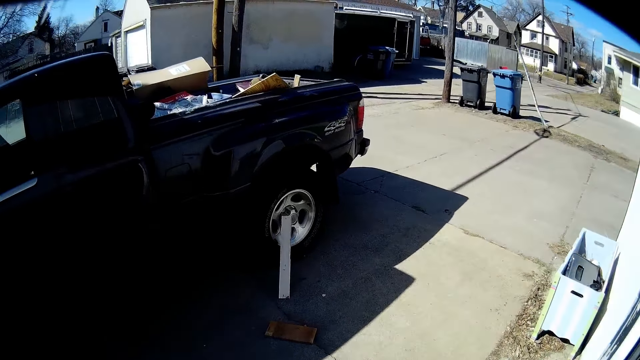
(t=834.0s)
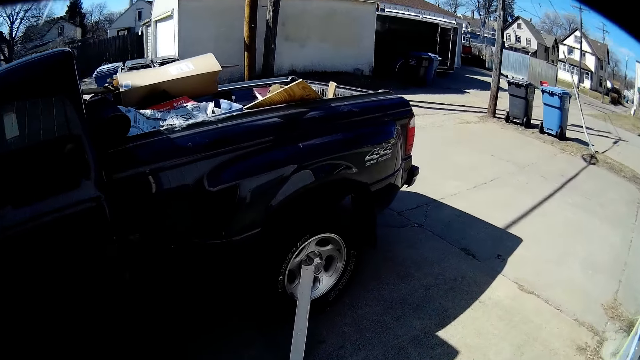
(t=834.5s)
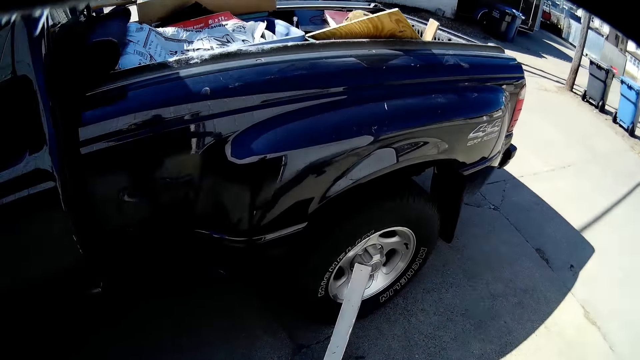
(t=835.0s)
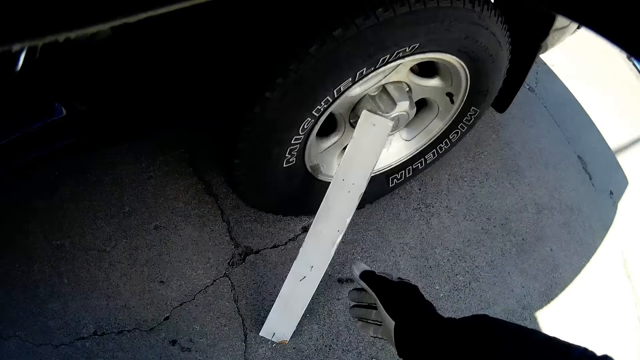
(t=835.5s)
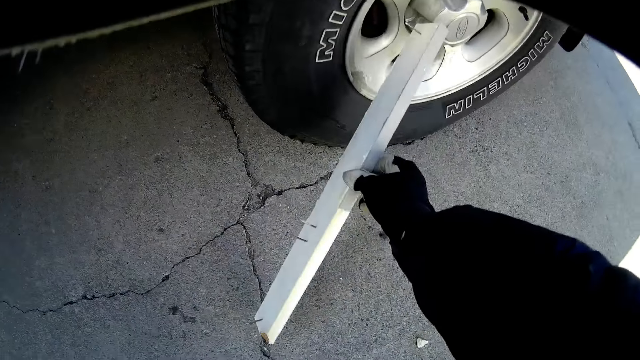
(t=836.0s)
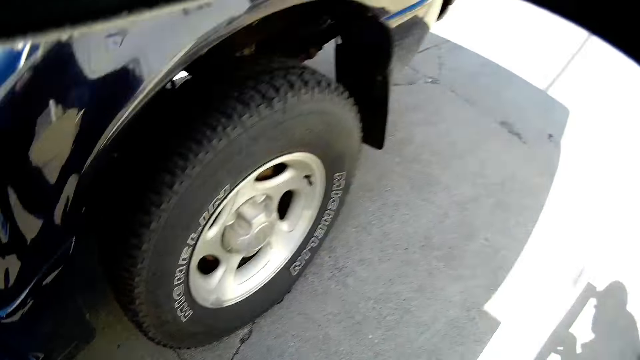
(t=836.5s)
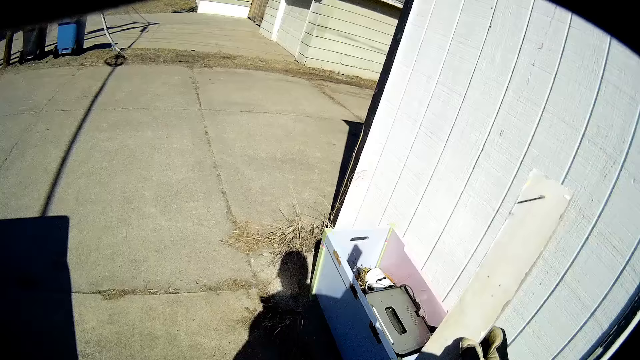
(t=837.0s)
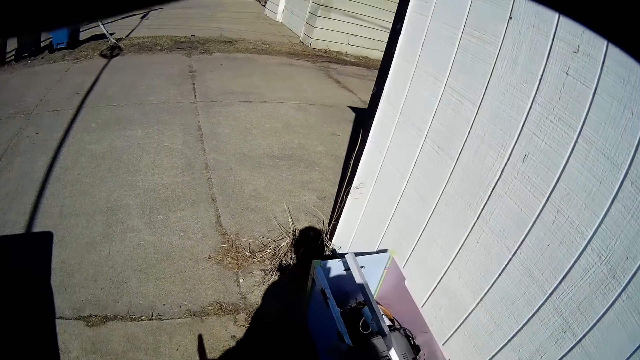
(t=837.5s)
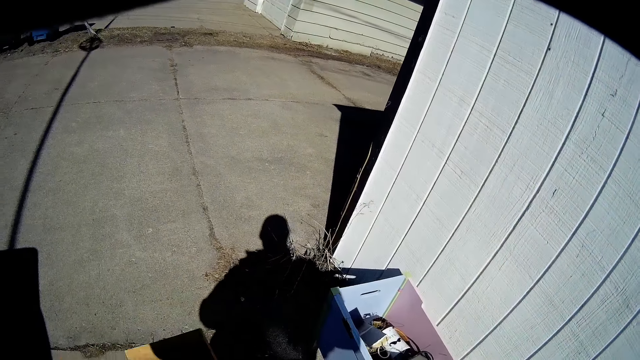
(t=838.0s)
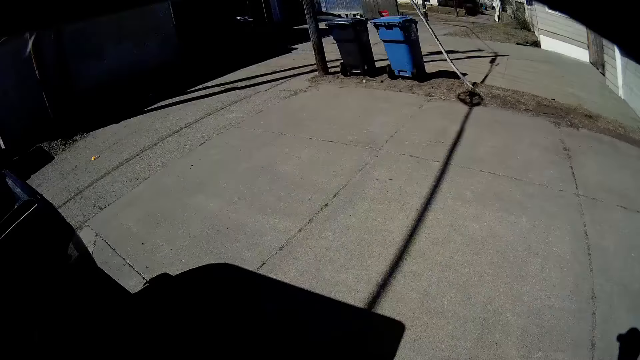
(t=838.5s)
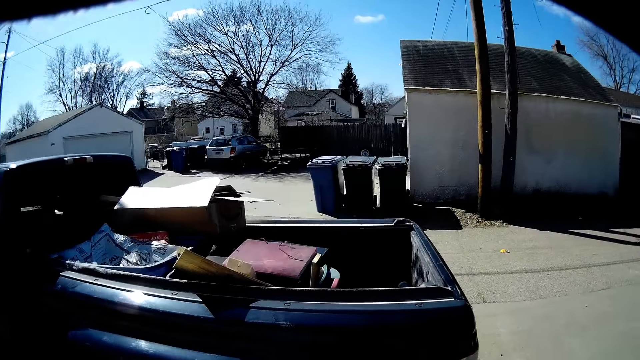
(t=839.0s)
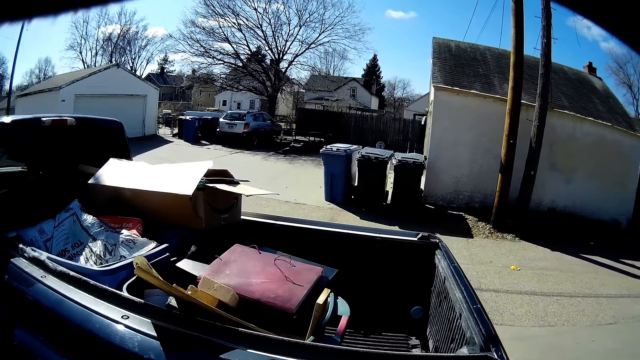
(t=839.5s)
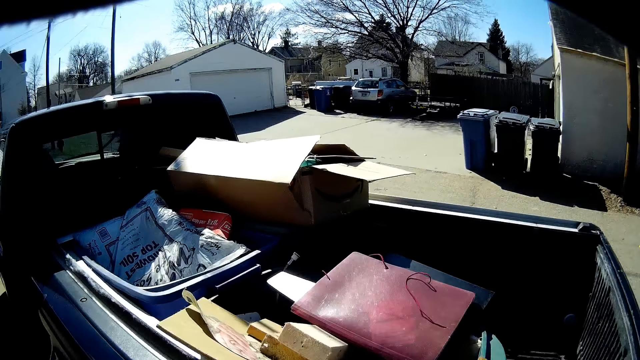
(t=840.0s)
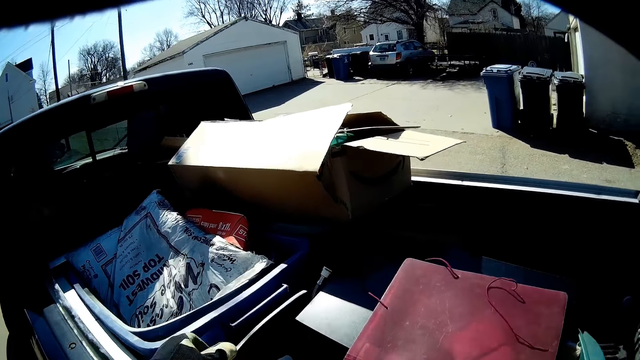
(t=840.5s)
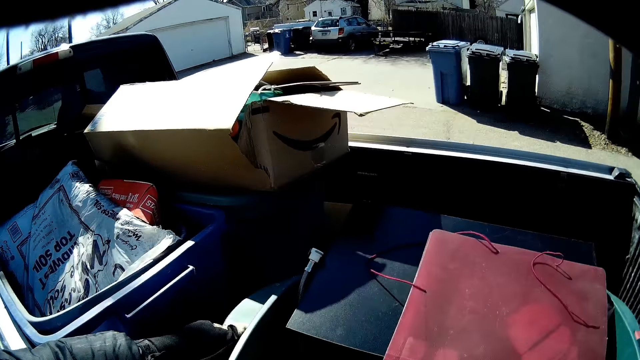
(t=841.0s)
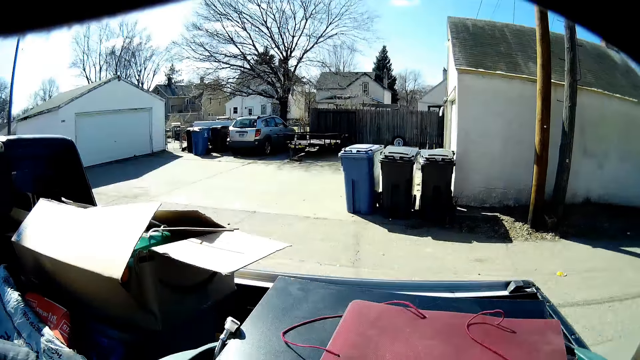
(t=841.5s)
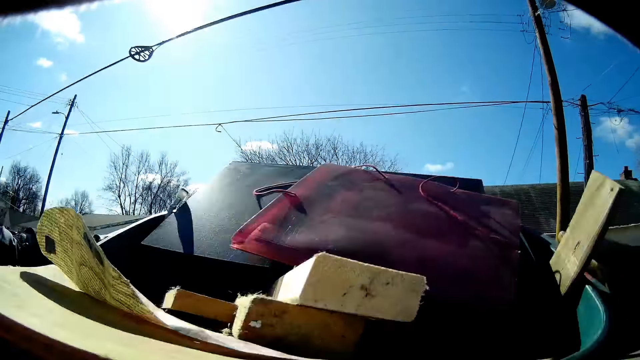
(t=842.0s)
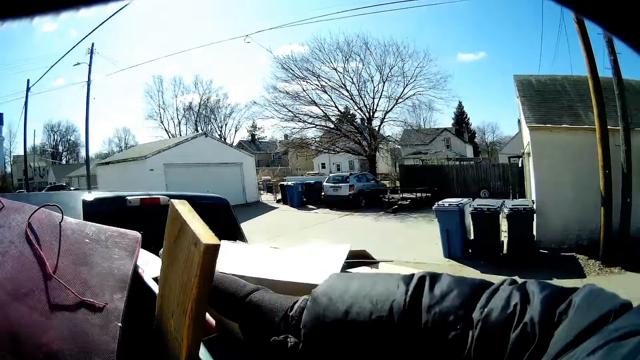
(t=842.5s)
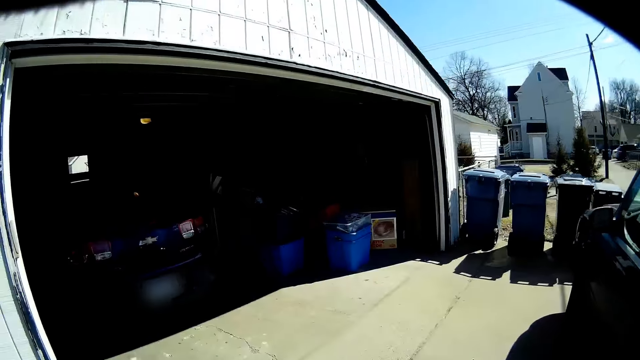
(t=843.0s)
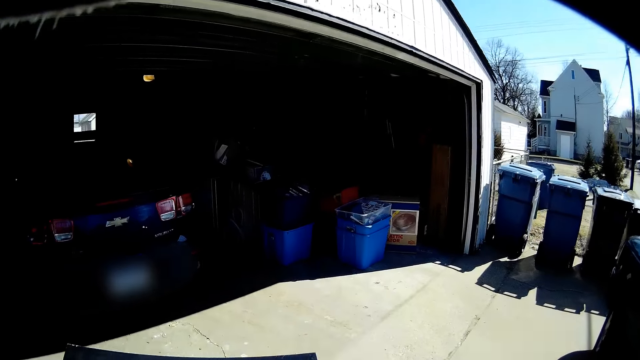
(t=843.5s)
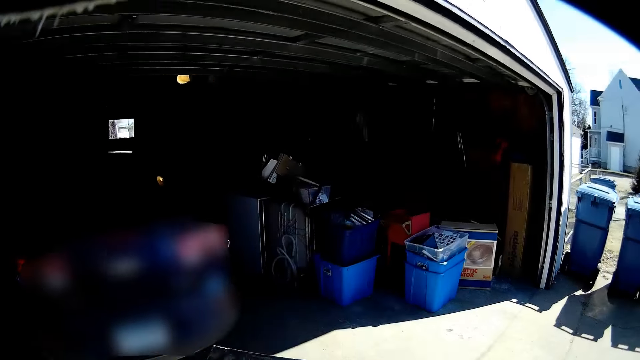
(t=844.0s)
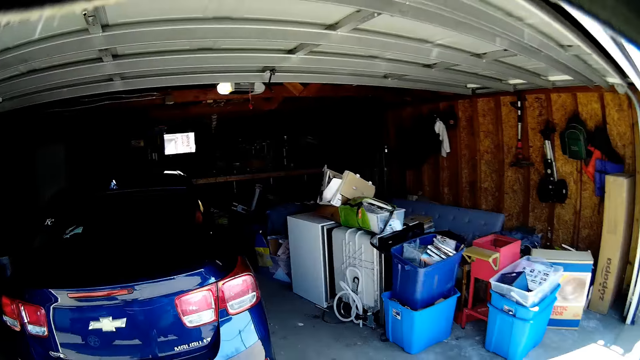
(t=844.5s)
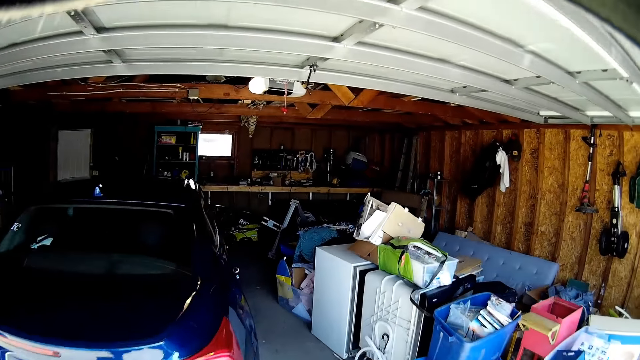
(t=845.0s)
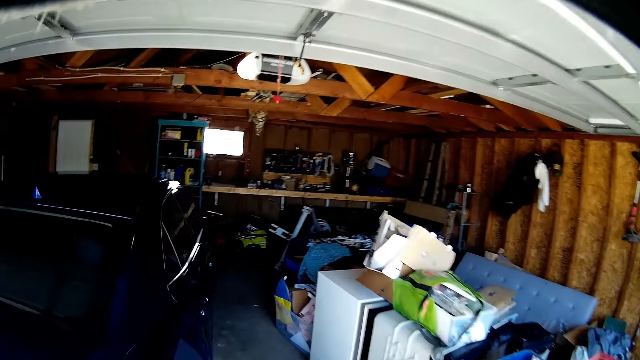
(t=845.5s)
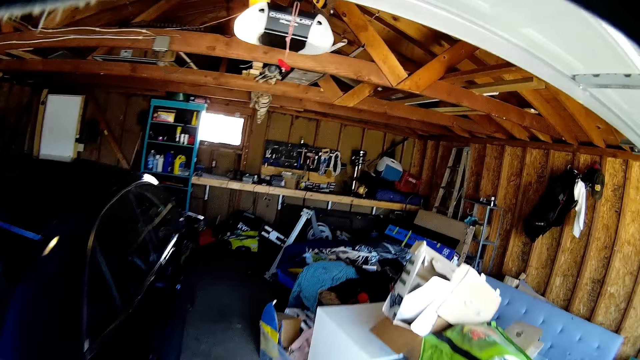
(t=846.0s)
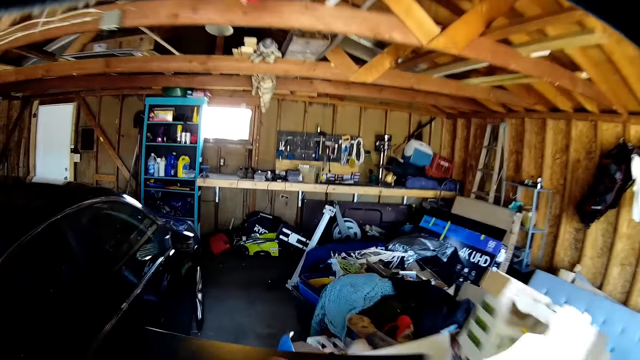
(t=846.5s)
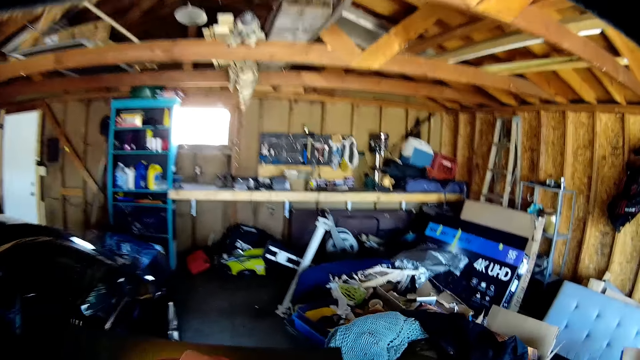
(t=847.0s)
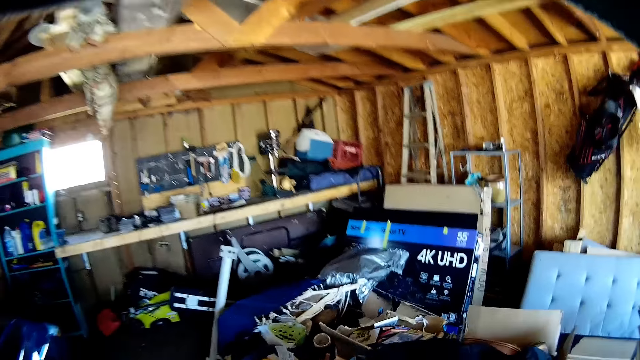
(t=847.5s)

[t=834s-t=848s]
The camera wearer takes the wood from the wheel. They put the wood in the bin. They walk around the car. They take the basin or plastic basket from the boot. They walk towards the workshop with the basin.

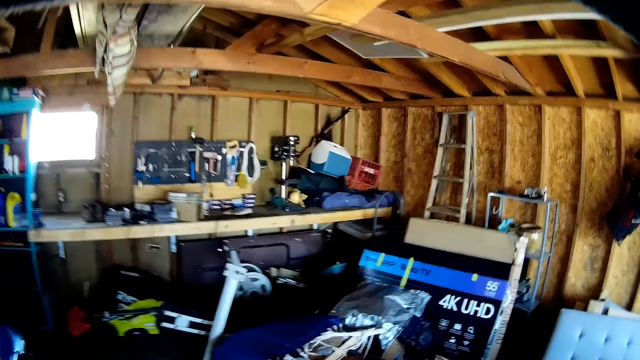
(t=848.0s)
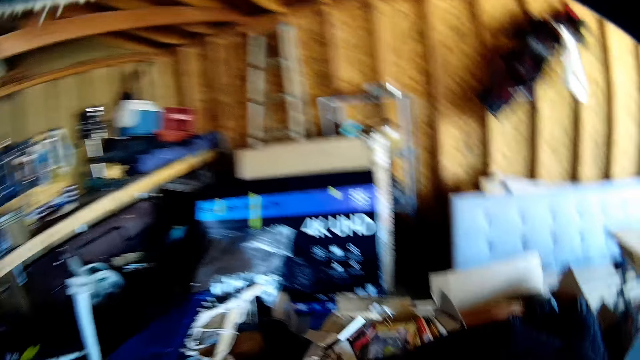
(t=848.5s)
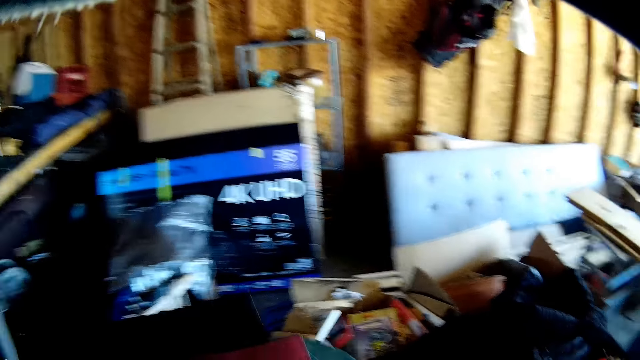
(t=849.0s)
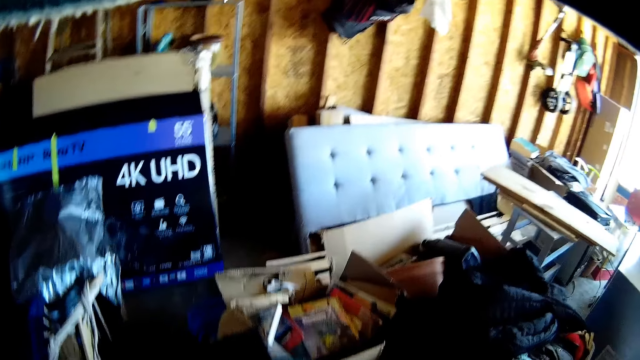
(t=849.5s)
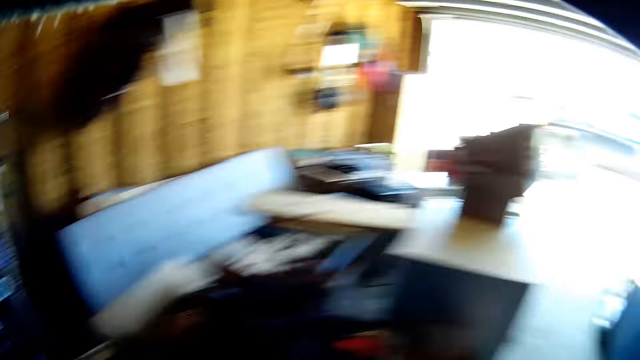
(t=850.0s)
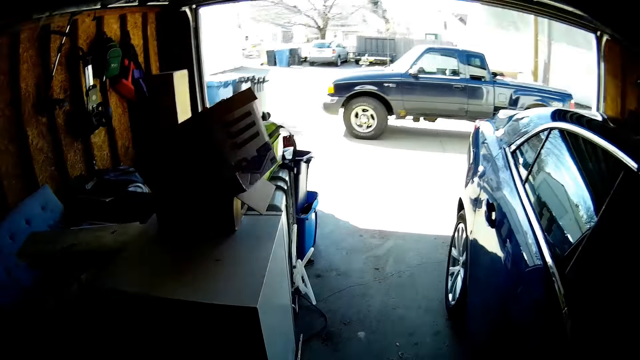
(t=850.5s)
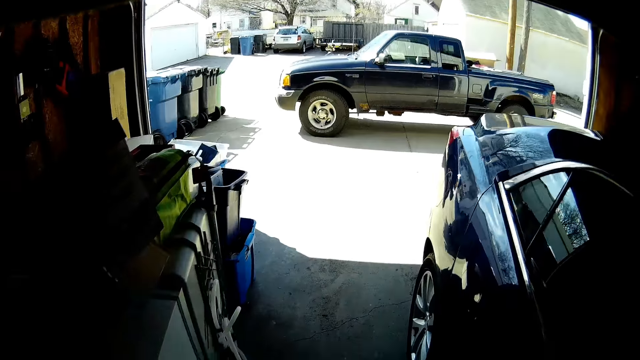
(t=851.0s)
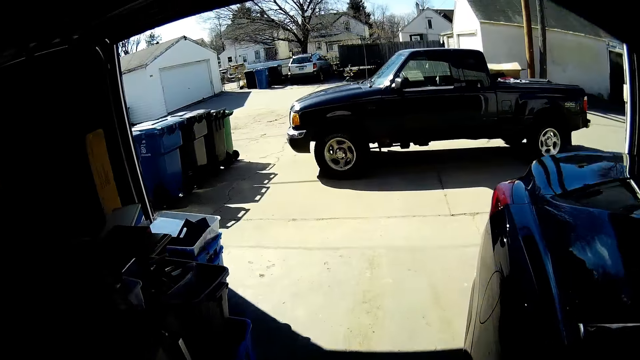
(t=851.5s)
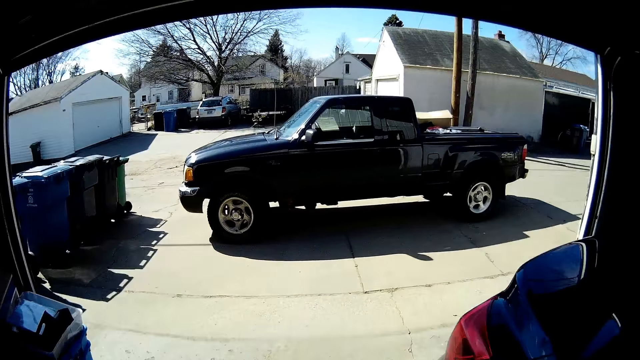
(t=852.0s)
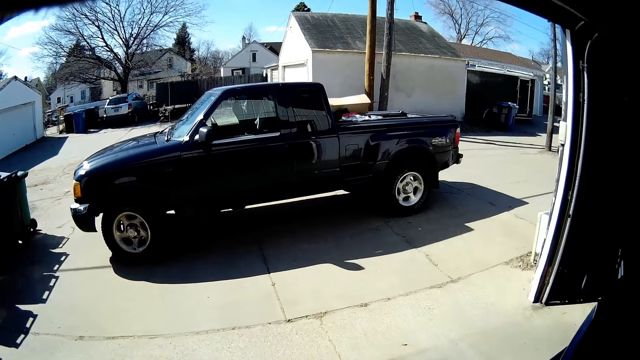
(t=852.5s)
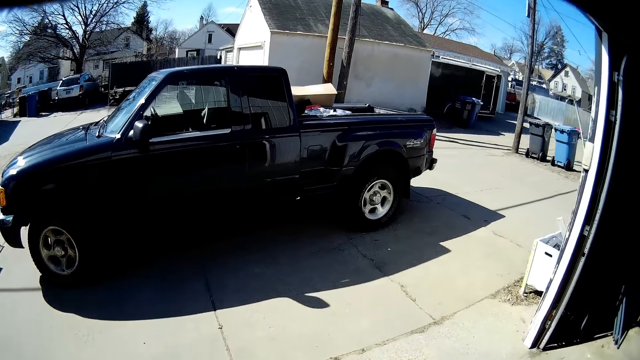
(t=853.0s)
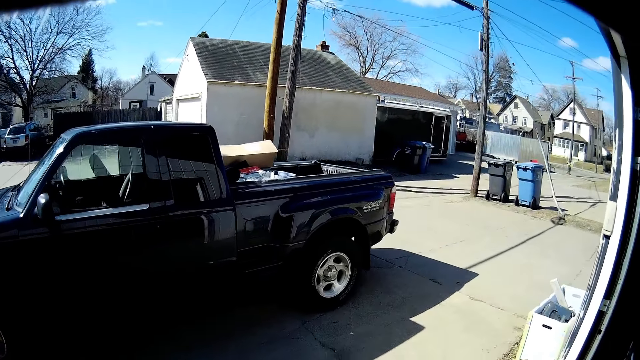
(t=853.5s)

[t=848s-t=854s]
The camera wearer puts the plastic basket down. They walk towards the car.
